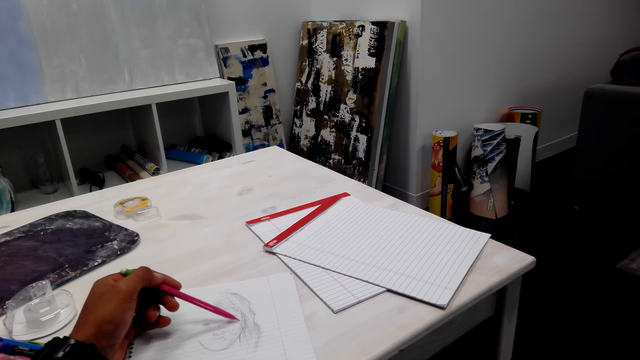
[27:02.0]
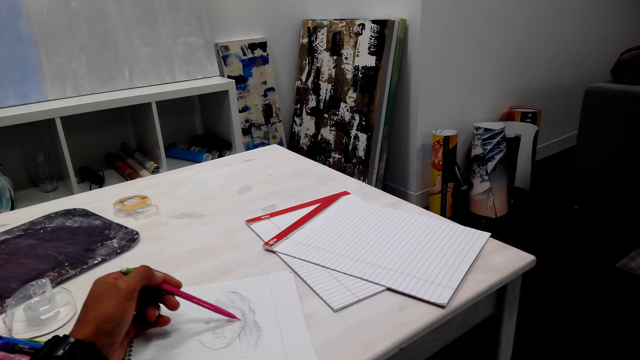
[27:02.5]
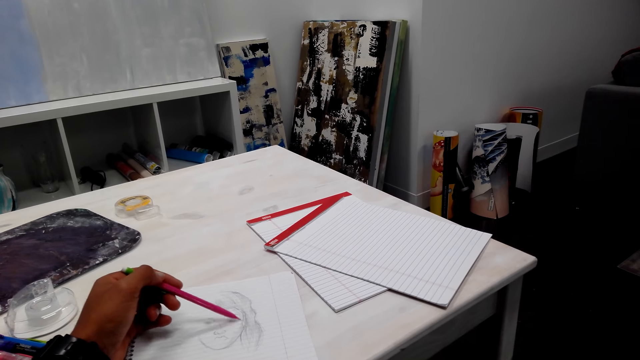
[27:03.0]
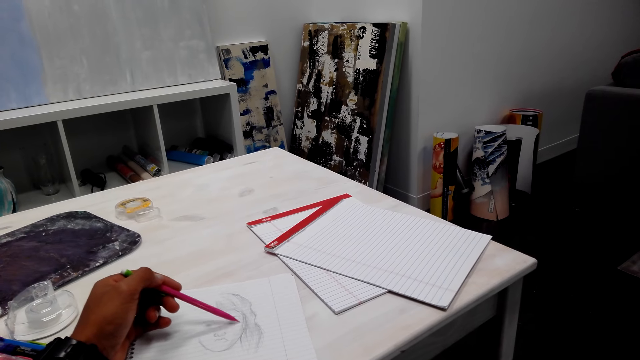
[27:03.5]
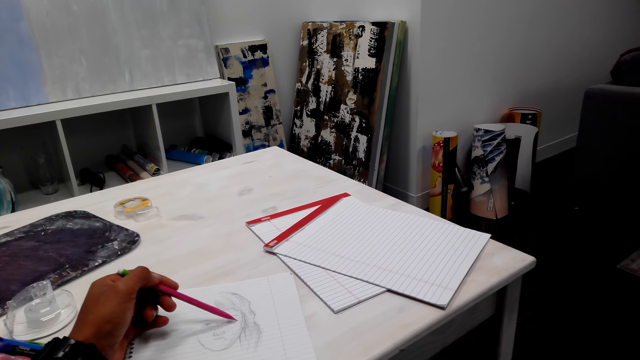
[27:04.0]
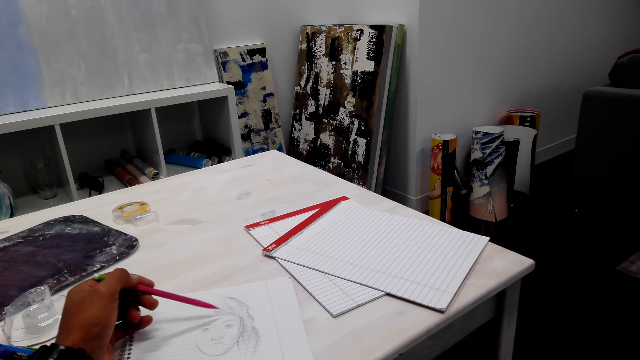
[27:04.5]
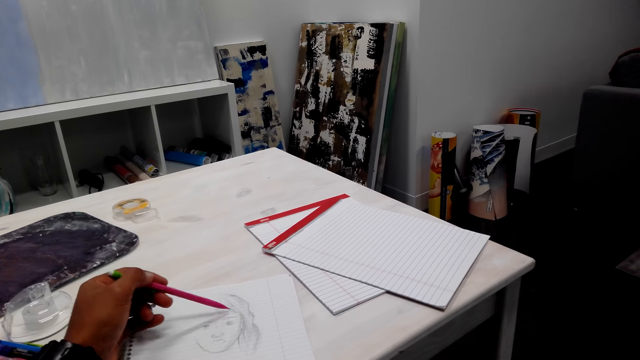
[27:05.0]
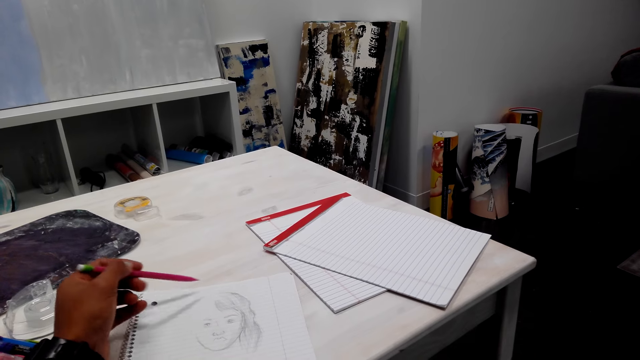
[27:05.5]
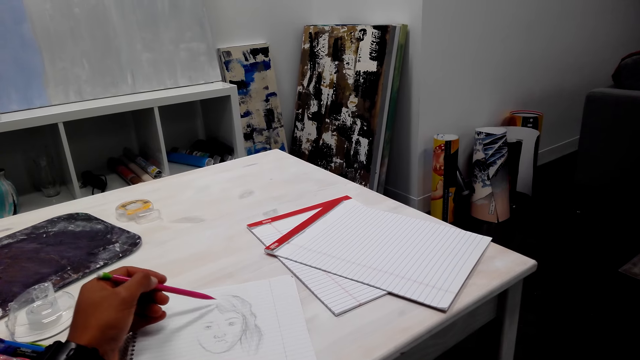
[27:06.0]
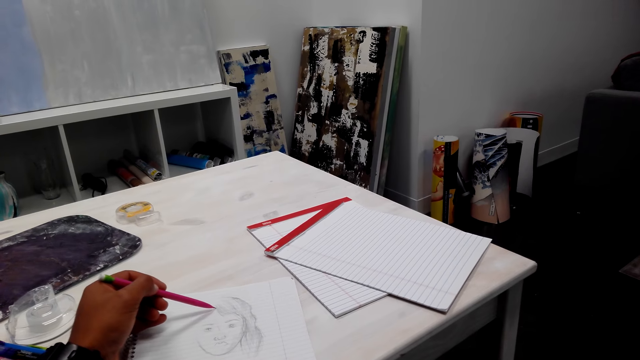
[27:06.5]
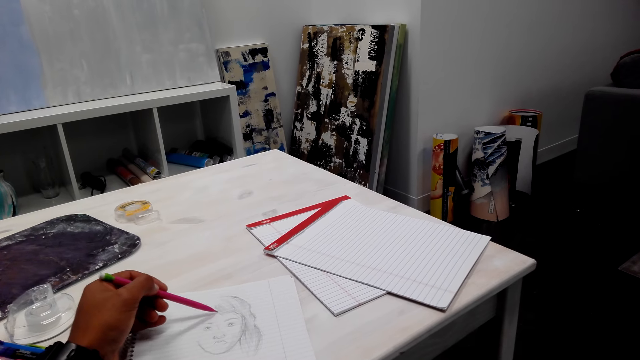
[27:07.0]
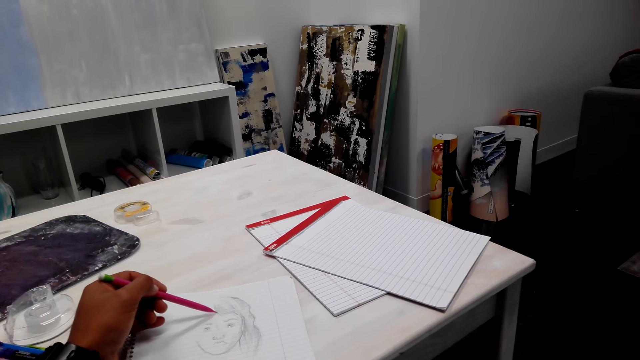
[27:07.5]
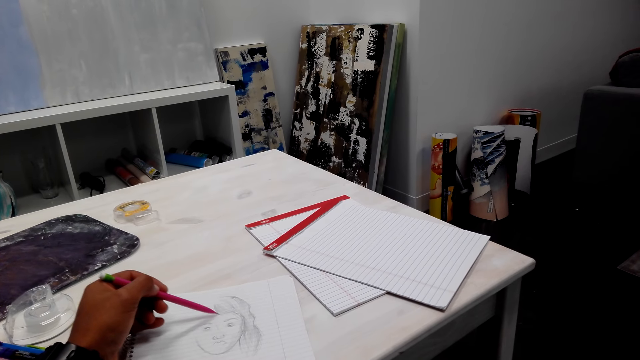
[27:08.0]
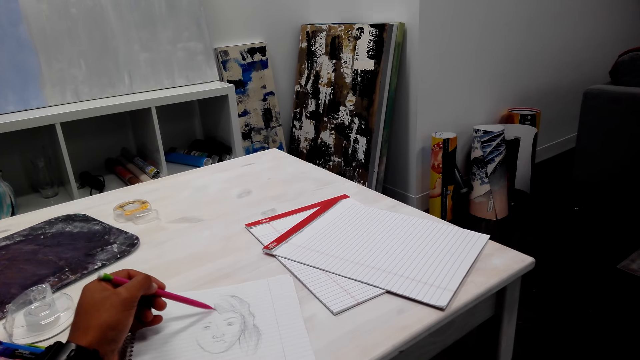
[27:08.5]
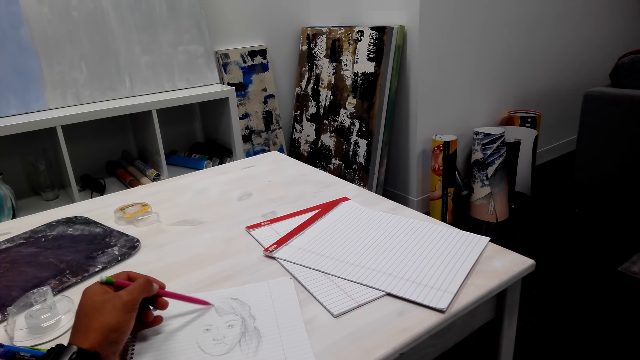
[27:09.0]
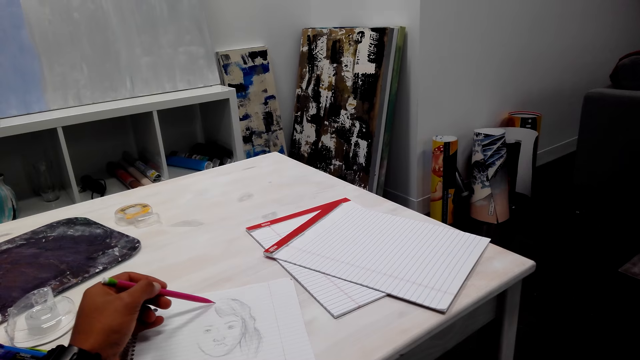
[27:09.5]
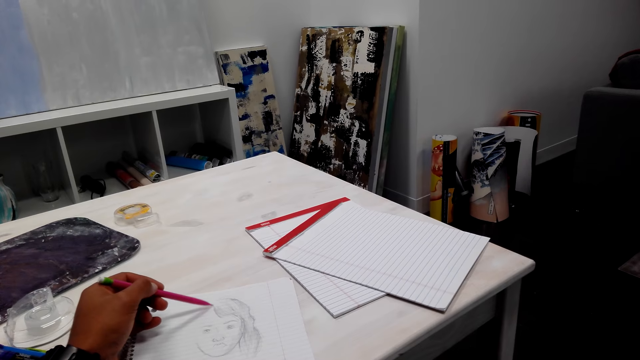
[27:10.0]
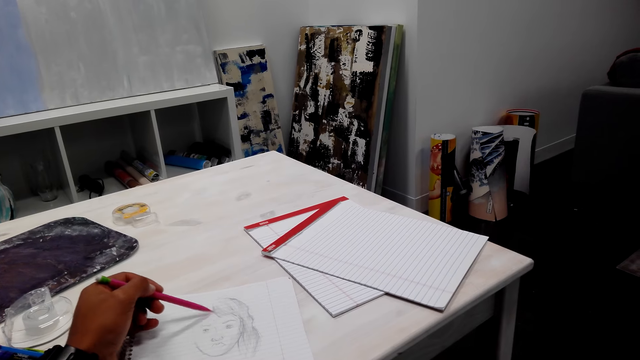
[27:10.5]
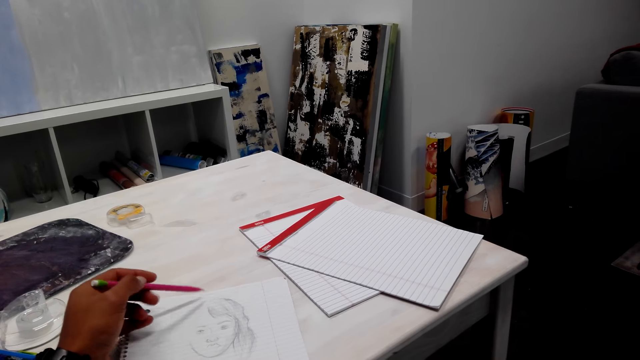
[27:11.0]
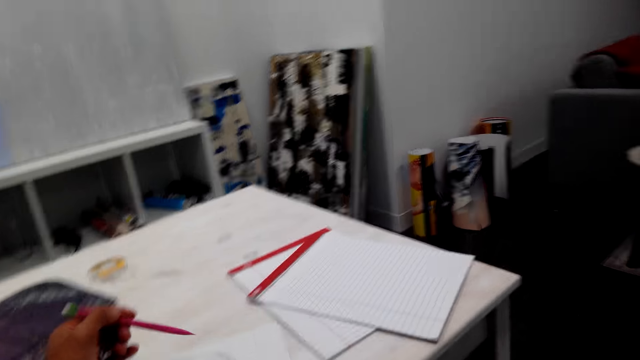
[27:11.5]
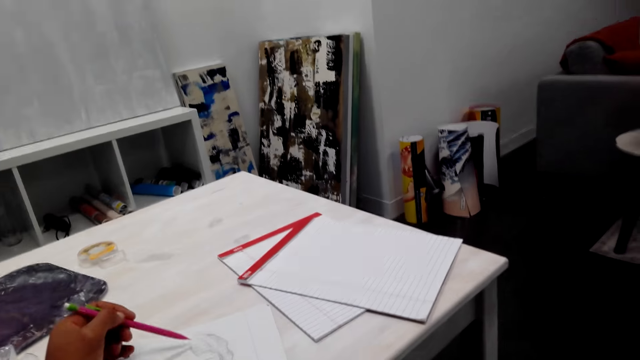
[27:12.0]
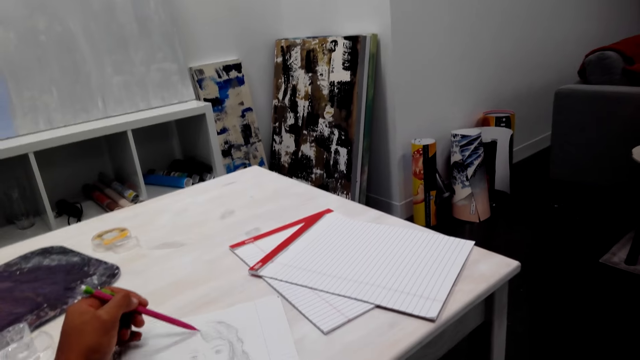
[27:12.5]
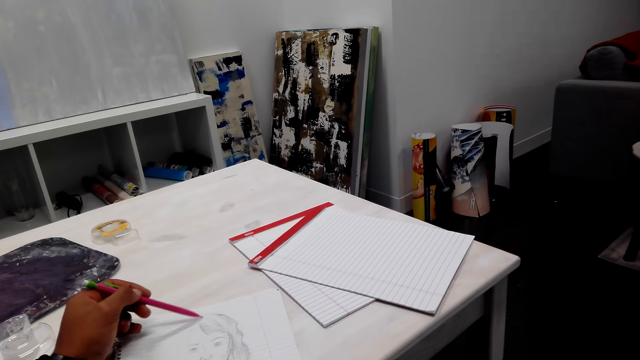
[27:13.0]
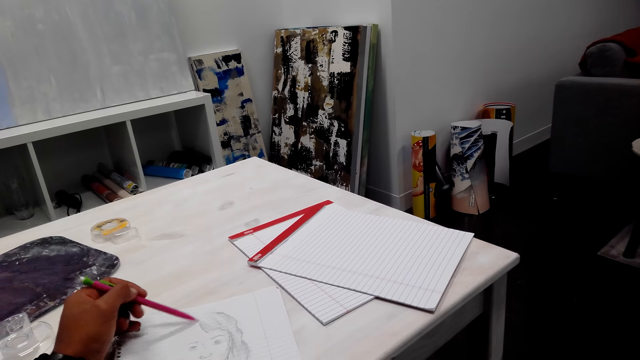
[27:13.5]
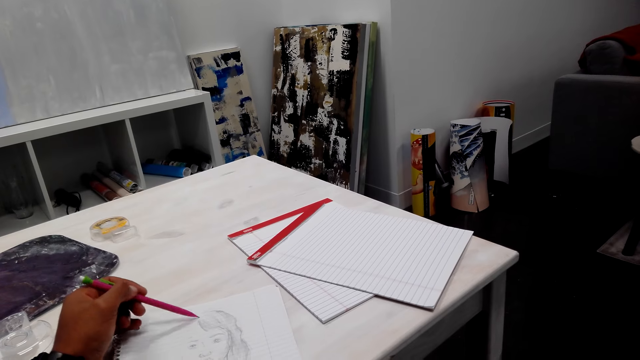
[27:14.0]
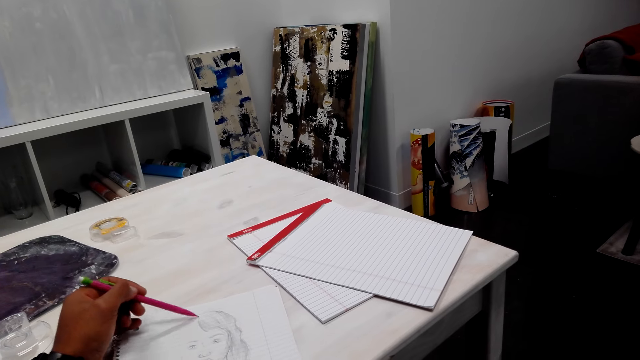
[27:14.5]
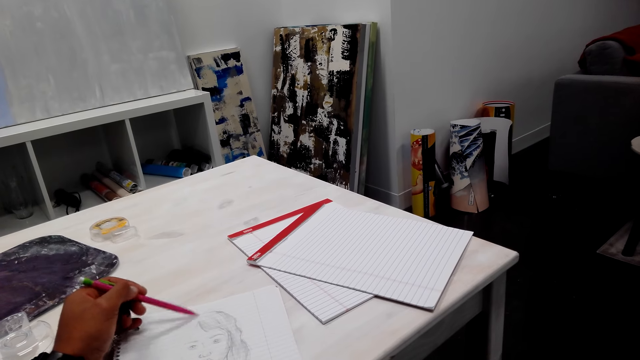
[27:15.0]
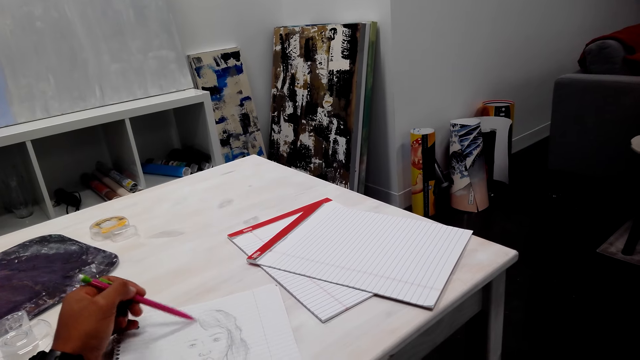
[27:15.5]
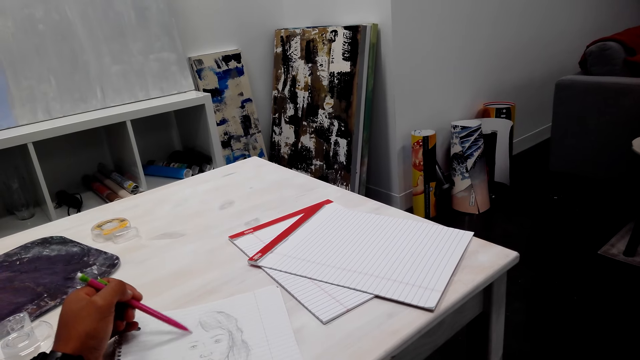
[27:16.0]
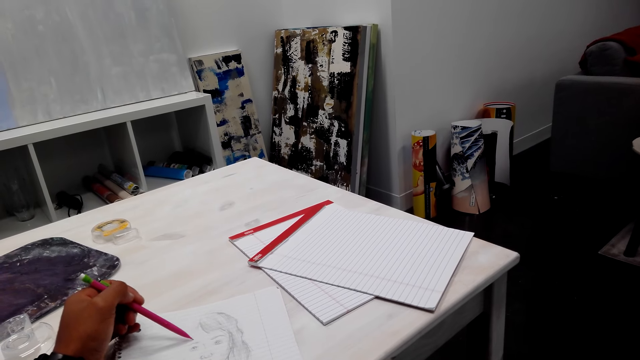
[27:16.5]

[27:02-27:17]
The camera wearer adjusts the pencil. They draw a picture on the book. They adjust the pencil. They draw a picture on the book.

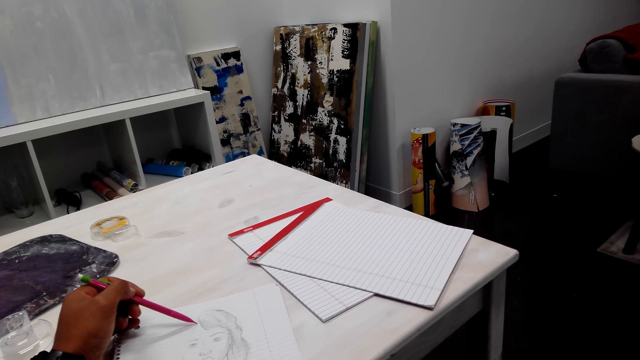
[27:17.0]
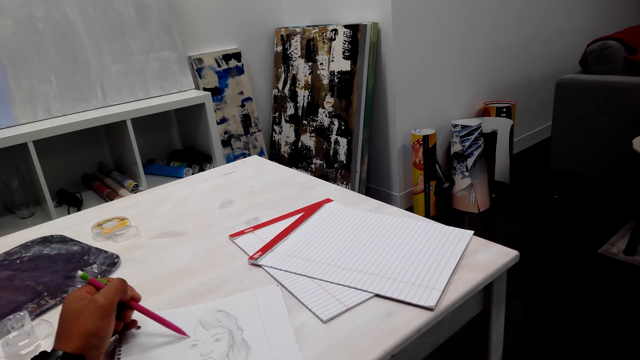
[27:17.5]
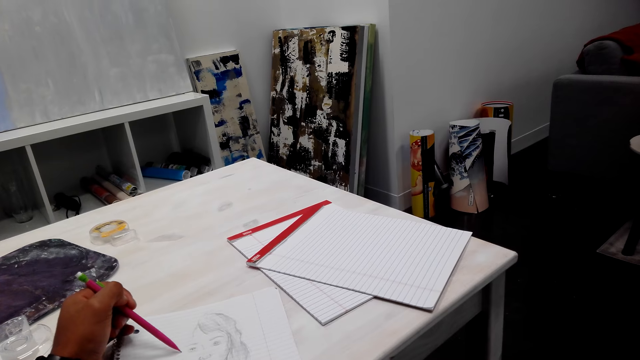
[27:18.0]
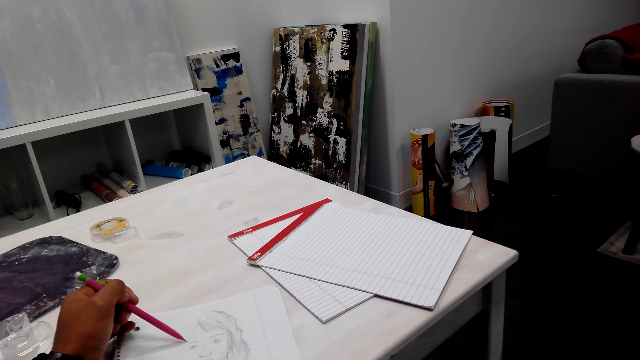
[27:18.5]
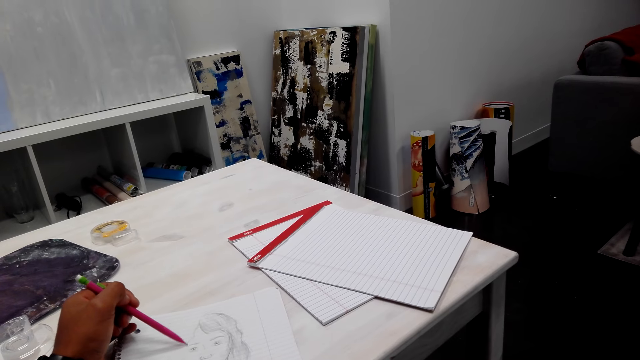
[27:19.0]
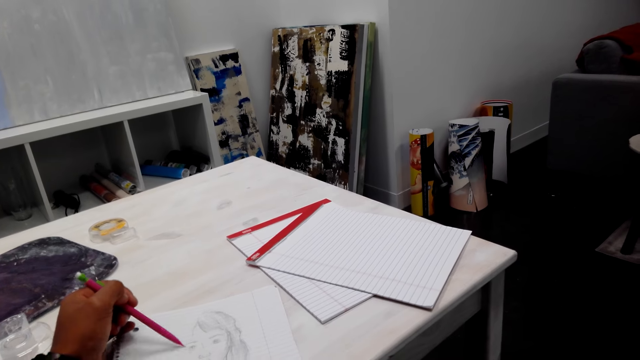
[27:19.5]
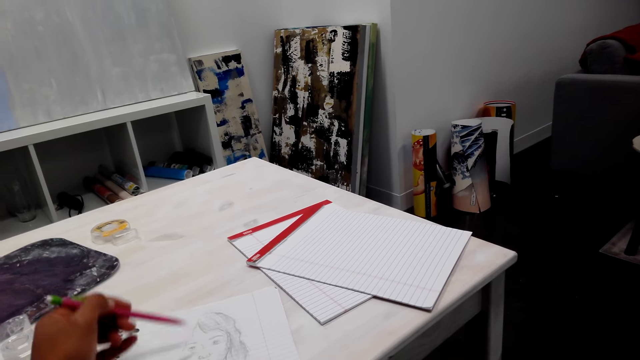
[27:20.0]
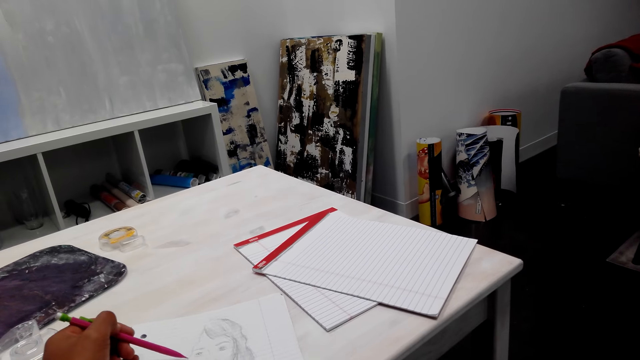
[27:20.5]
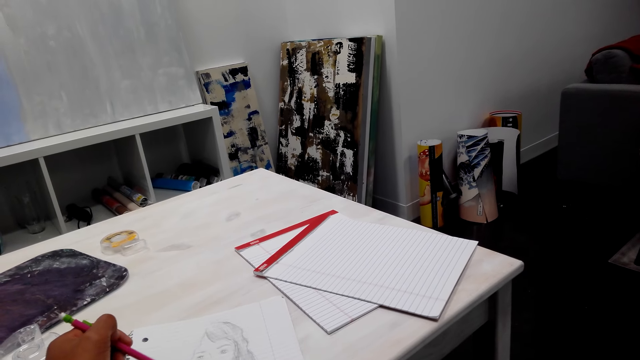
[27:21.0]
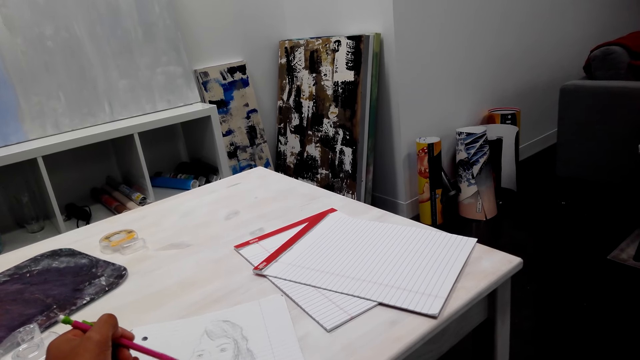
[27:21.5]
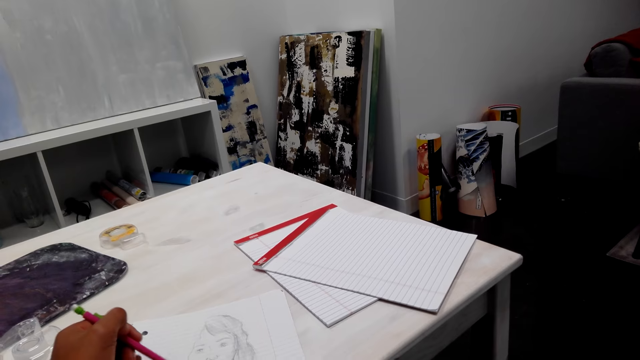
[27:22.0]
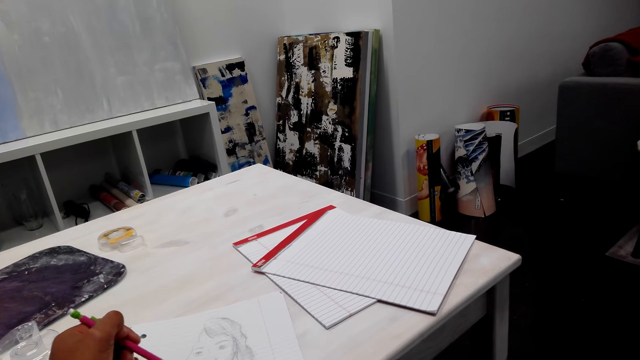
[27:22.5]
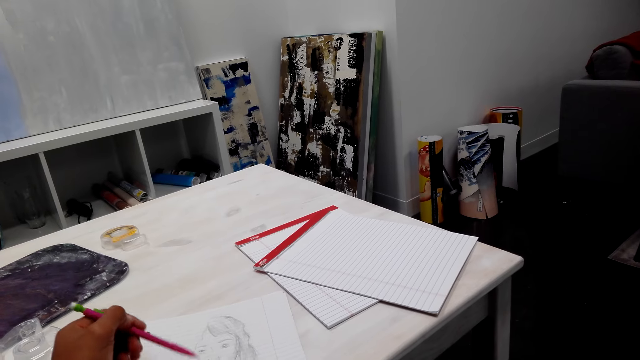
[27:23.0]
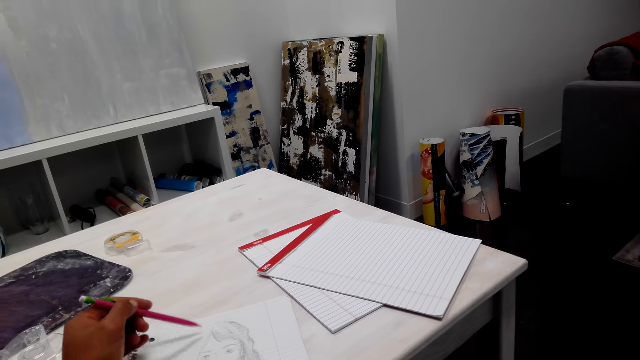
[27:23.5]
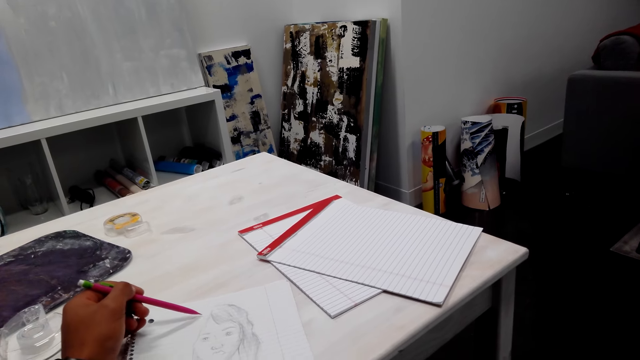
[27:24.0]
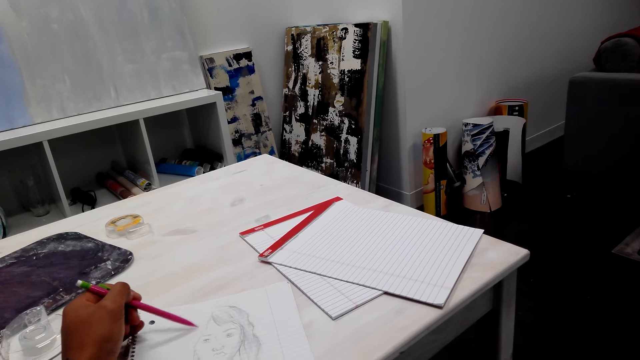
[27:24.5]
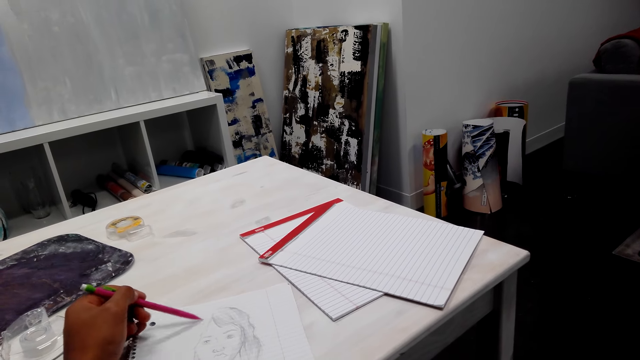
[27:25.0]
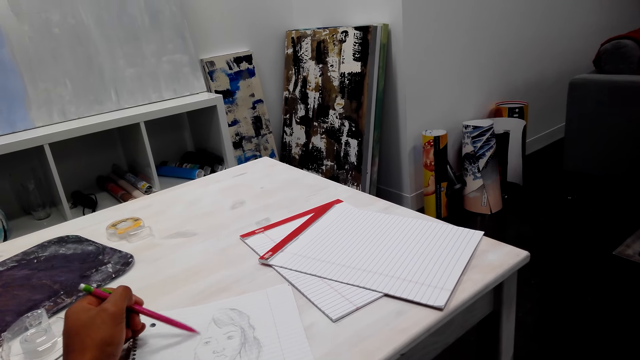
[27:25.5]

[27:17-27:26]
The camera wearer draws pictures.
